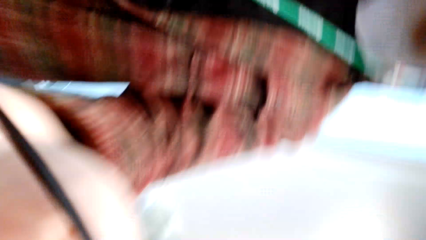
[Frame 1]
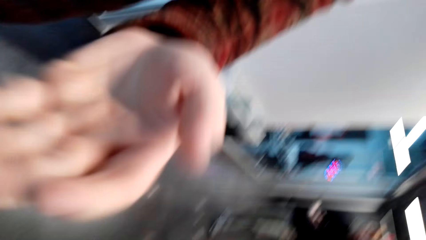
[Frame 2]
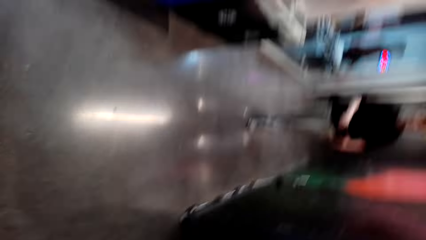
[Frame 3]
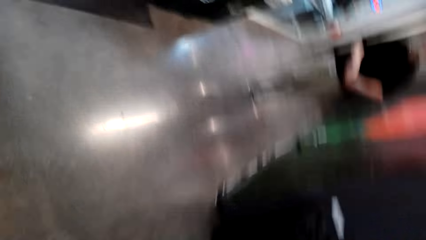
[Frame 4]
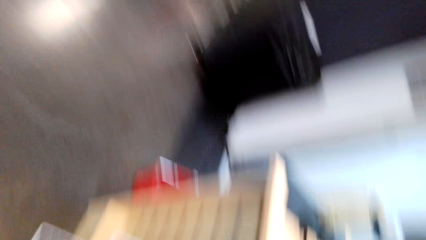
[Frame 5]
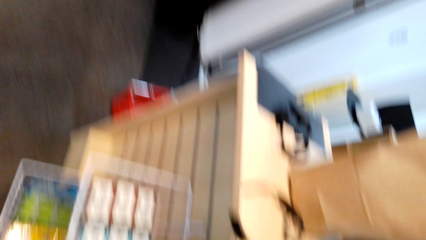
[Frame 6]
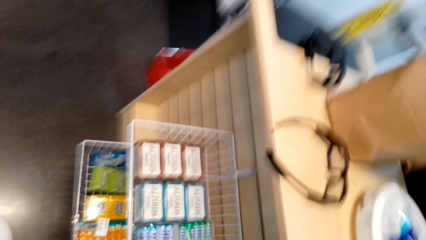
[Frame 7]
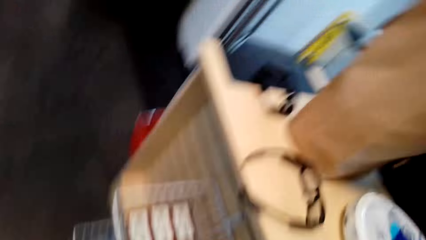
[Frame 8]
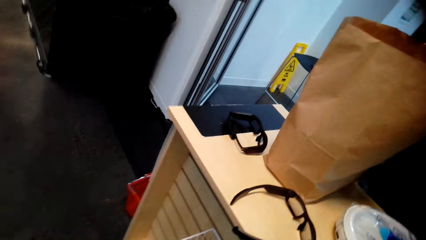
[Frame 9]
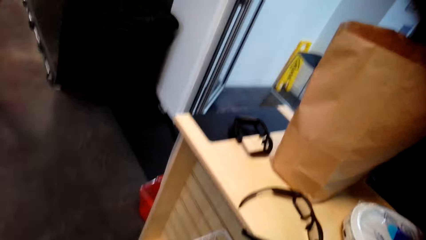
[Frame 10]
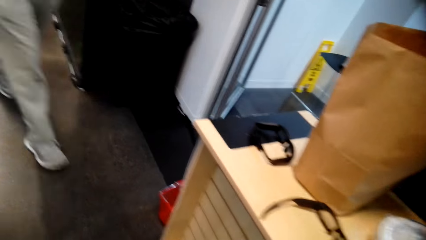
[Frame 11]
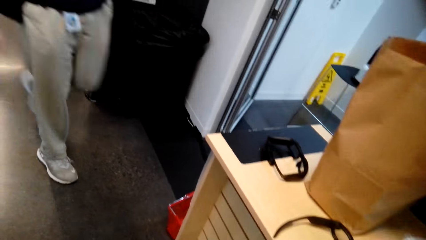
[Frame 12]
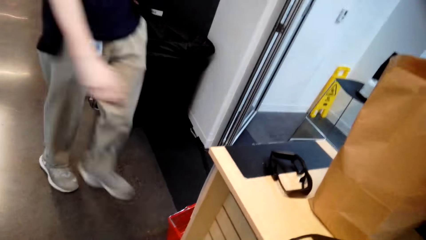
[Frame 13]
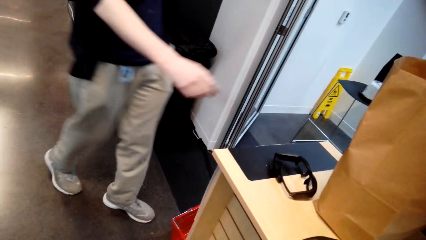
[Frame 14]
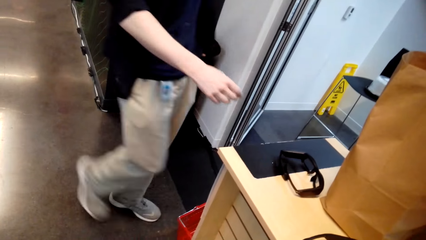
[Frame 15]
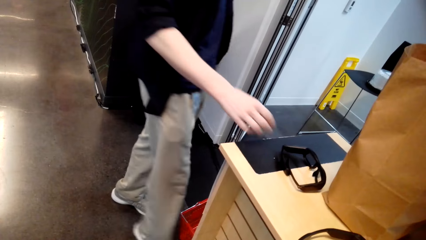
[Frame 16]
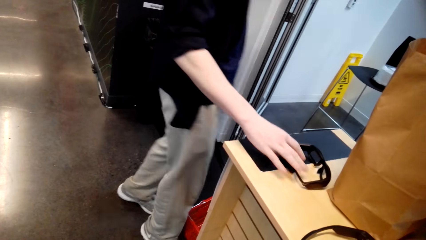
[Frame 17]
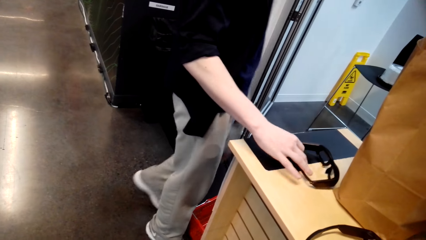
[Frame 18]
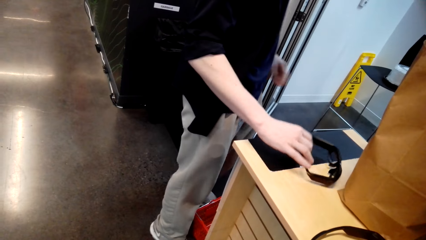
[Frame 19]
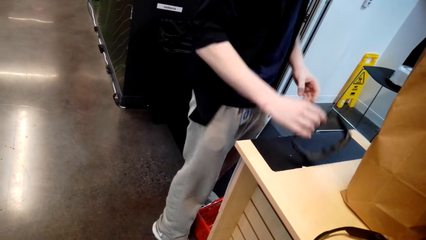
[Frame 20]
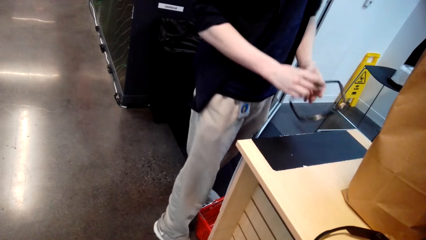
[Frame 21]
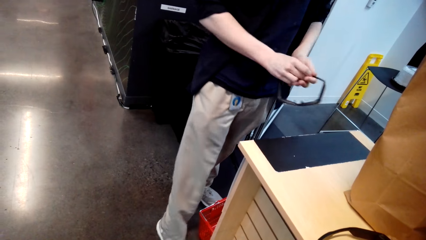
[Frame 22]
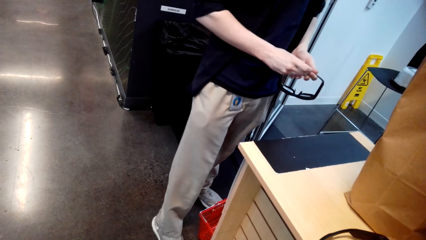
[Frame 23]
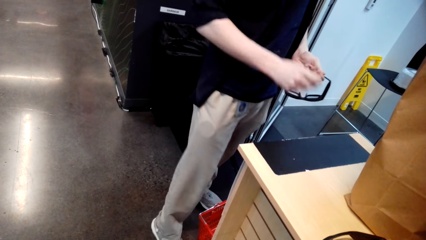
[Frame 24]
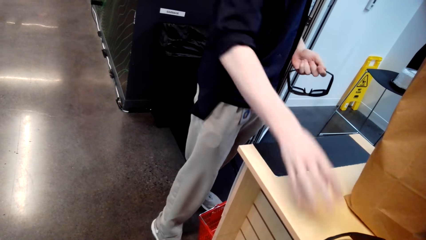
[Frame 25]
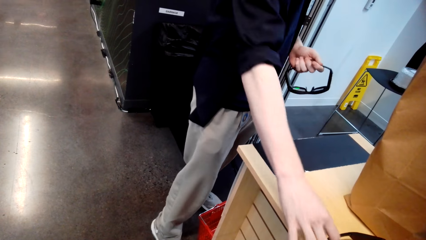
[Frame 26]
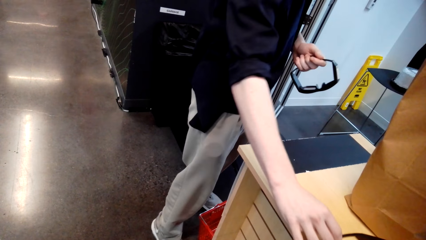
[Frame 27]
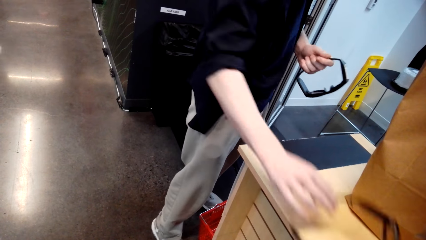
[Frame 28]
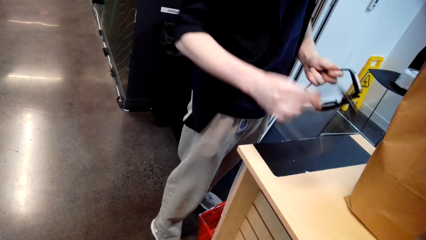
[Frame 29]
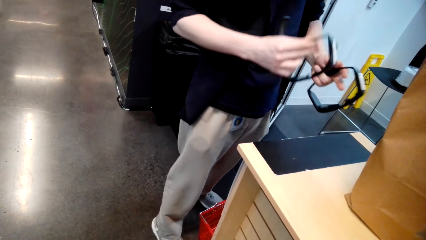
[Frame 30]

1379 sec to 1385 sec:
The camera wearer looks around the supermarket.
